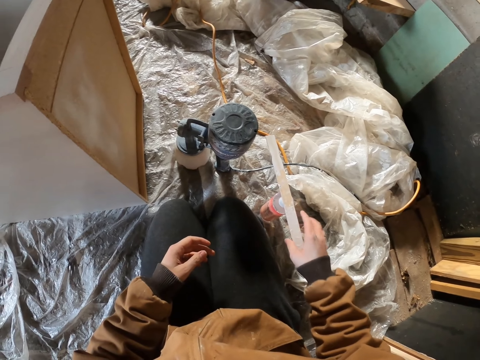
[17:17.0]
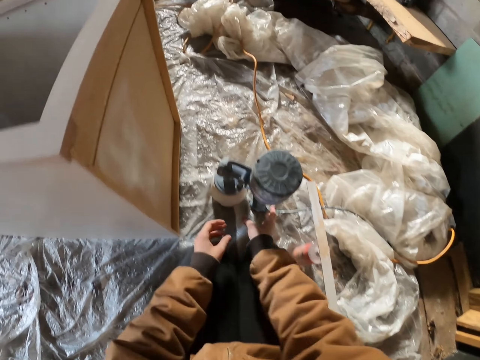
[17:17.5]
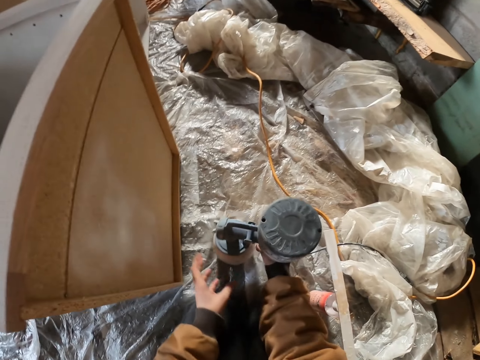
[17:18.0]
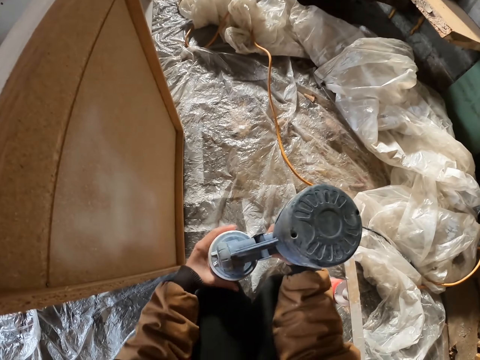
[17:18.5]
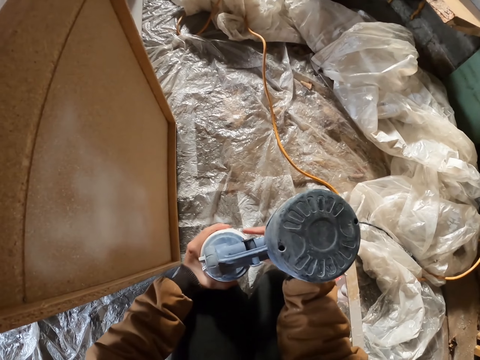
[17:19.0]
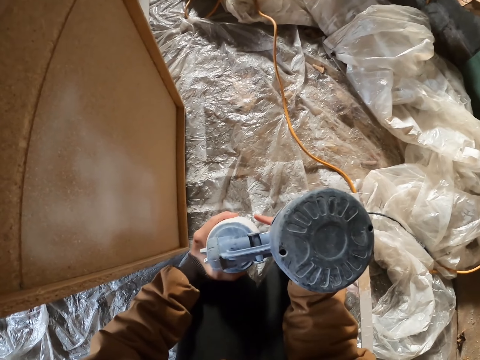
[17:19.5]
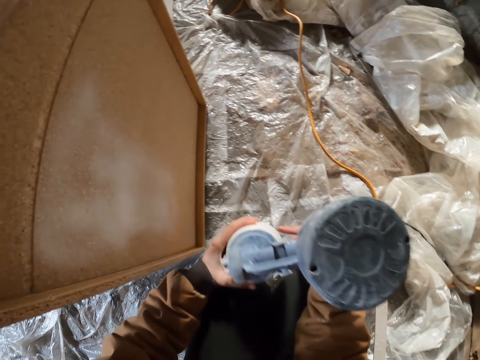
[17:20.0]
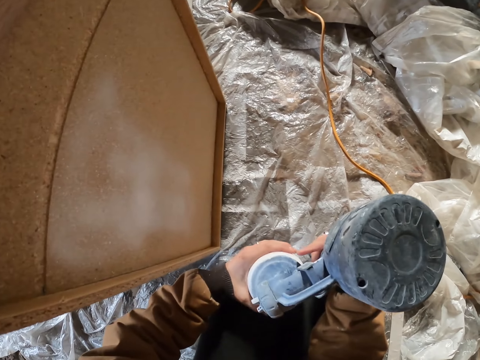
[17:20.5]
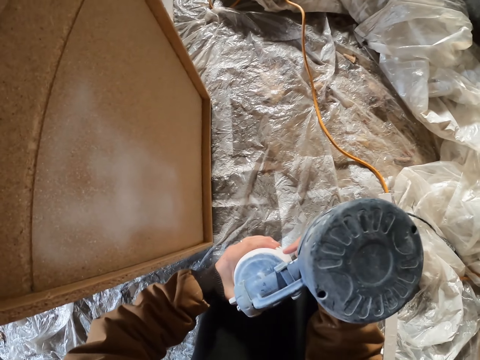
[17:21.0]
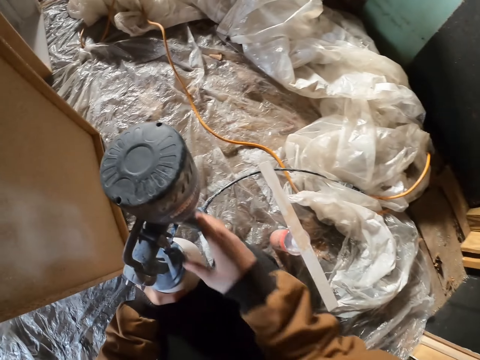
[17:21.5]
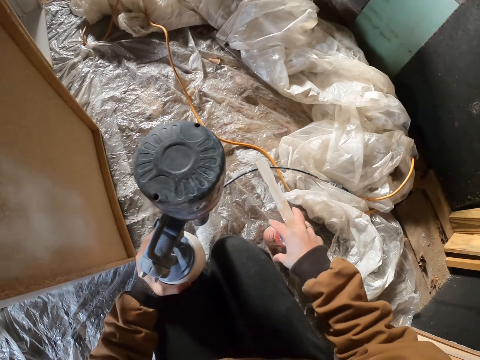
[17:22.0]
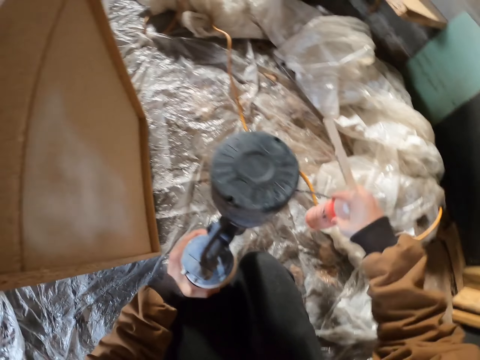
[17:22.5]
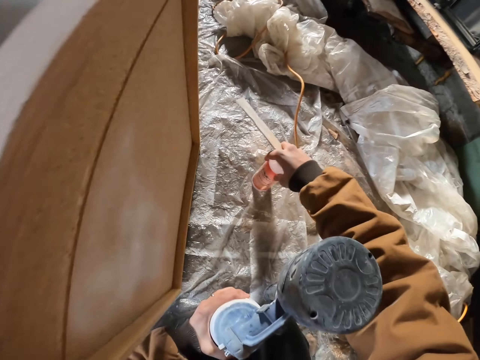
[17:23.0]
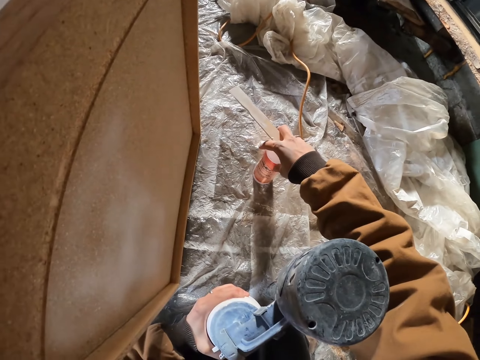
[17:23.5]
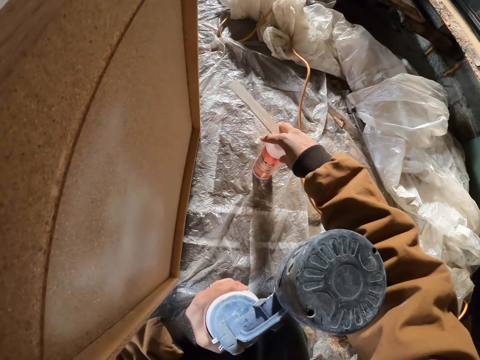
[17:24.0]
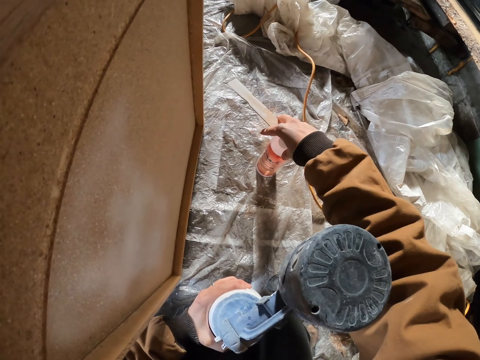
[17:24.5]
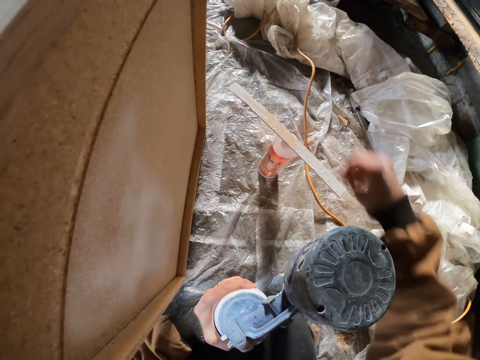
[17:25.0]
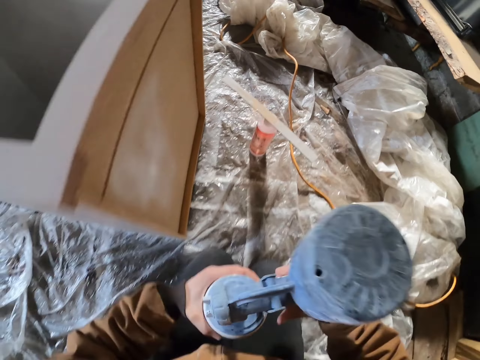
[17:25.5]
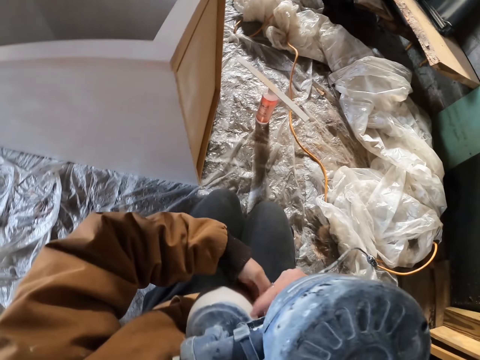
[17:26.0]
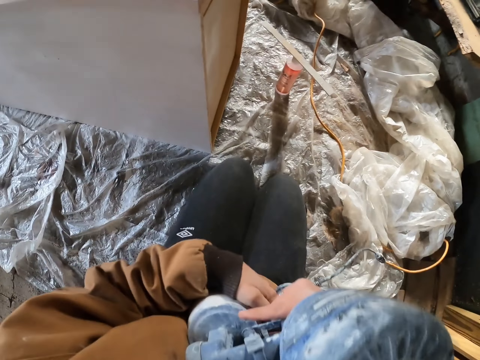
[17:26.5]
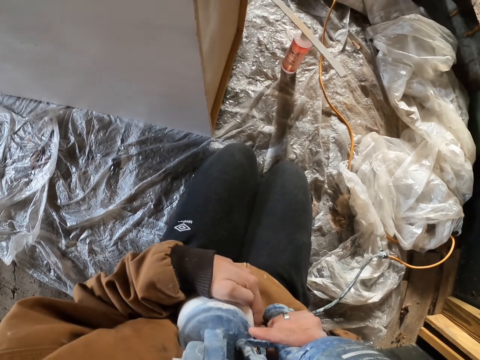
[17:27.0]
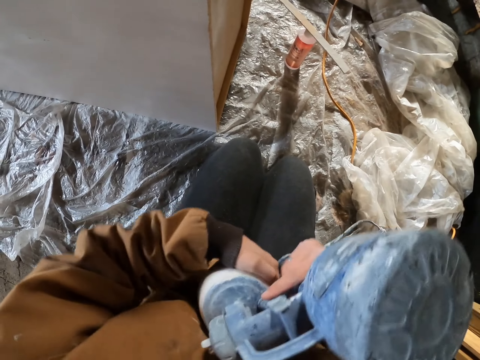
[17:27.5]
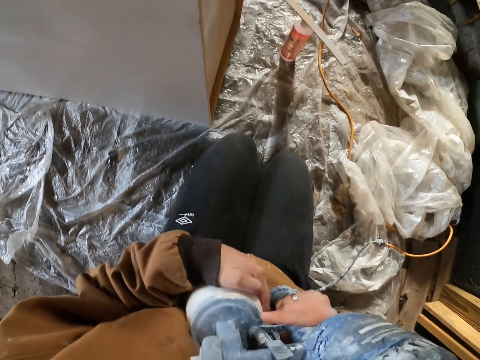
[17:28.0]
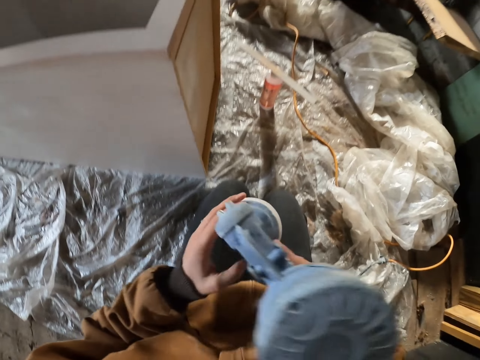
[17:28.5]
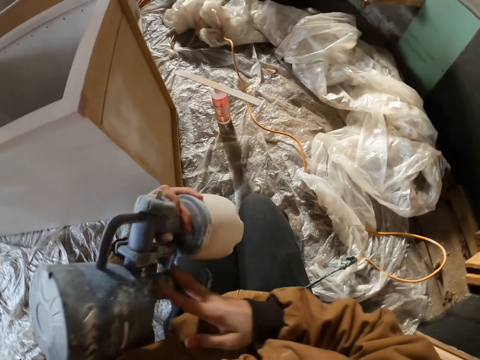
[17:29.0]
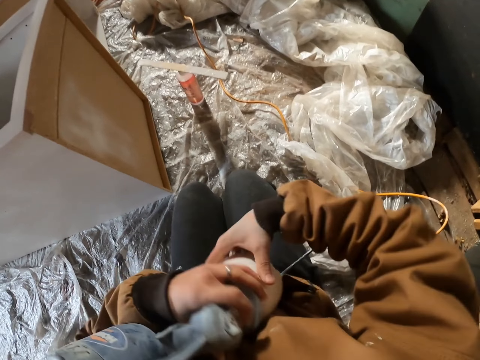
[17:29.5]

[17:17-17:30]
The camera wearer drops the piece of wood. They pick up the paint sprayer with the right hand. They hold something with both hands. They pick up the container with the right hand. They drop the container. They hold the paint sprayer. They open something with the left hand.

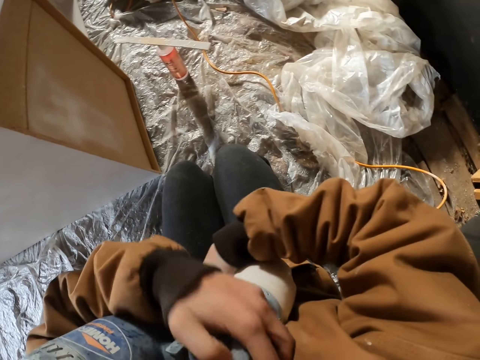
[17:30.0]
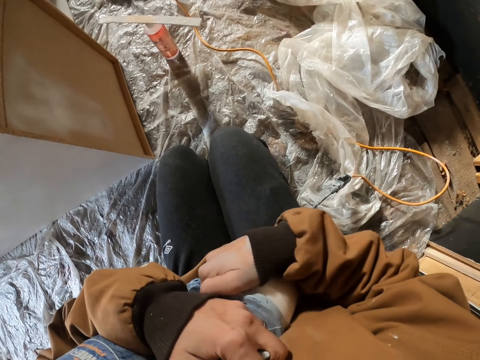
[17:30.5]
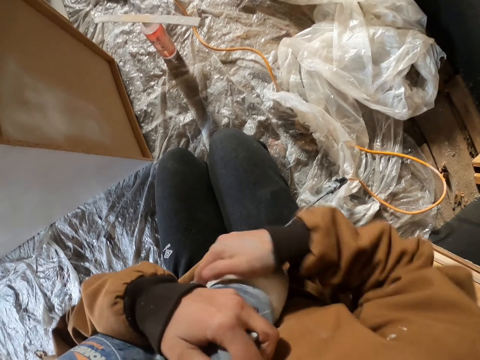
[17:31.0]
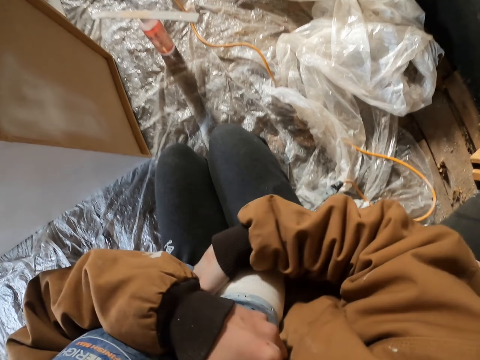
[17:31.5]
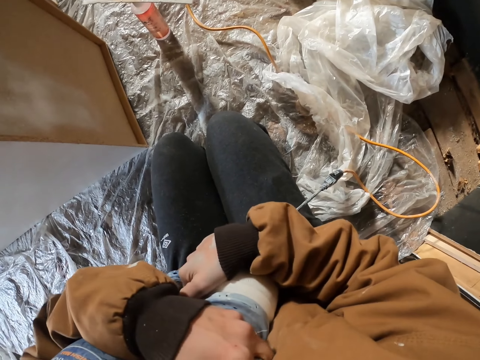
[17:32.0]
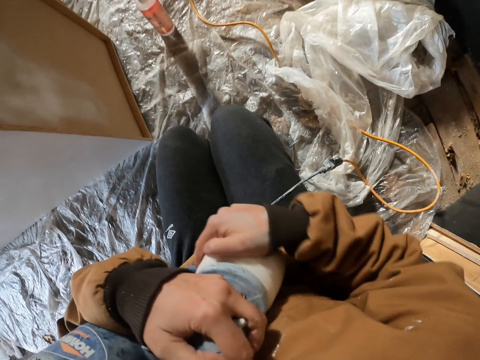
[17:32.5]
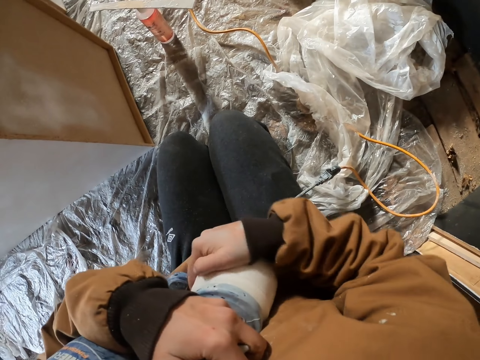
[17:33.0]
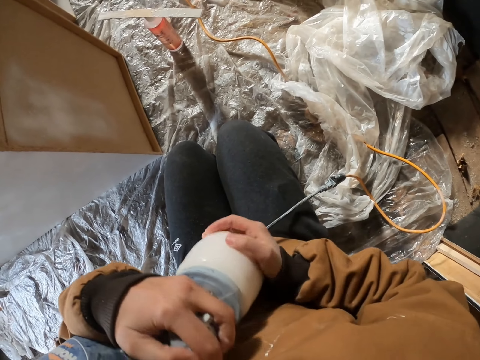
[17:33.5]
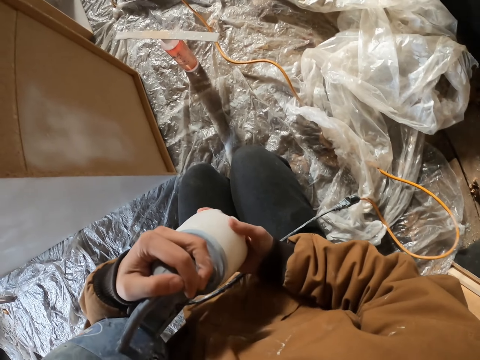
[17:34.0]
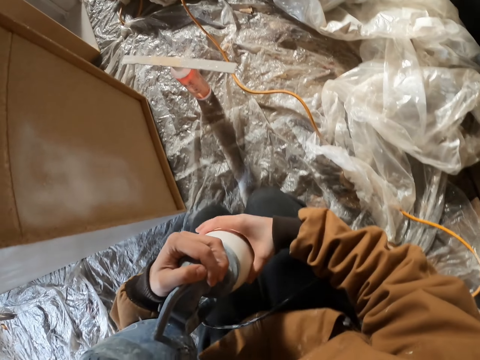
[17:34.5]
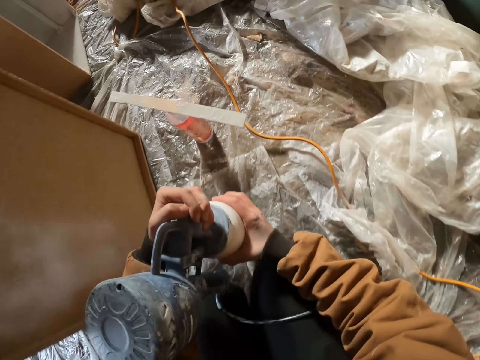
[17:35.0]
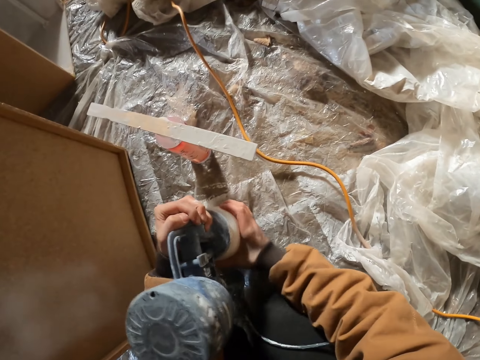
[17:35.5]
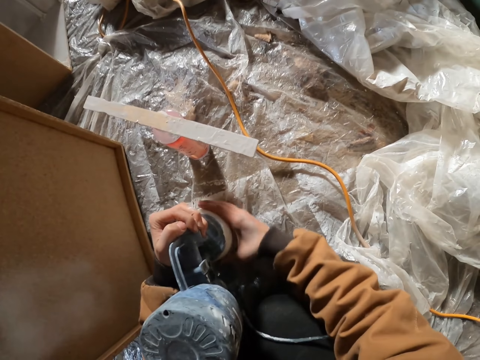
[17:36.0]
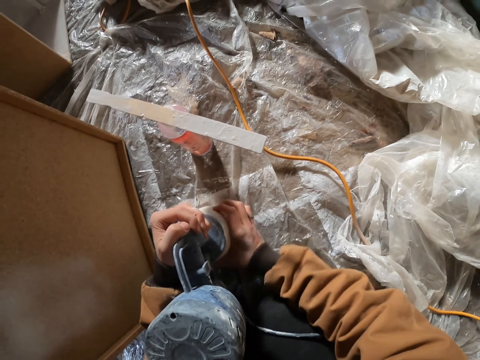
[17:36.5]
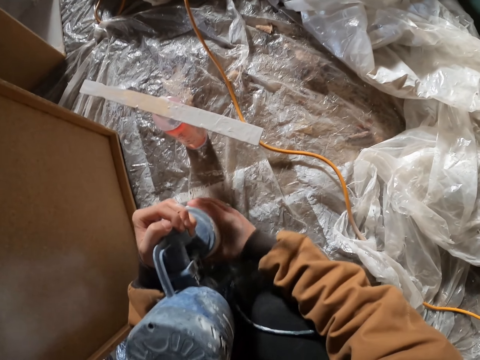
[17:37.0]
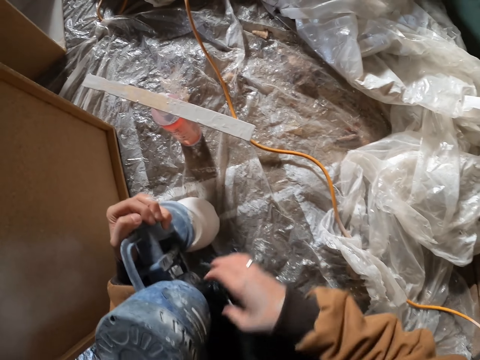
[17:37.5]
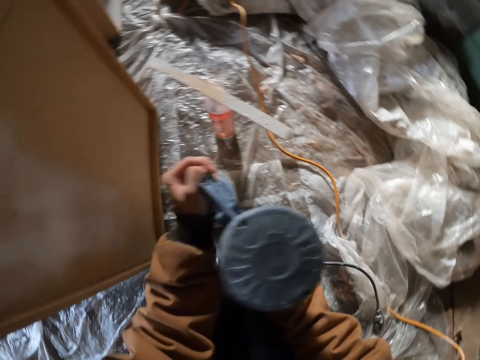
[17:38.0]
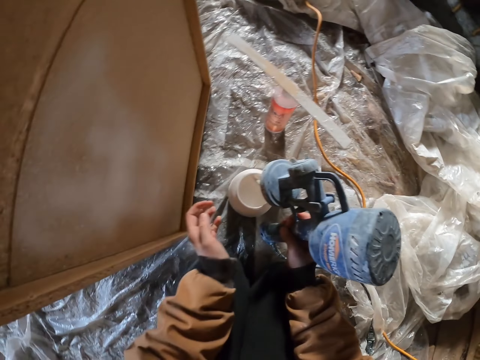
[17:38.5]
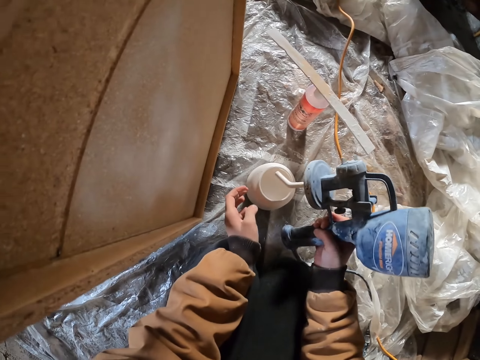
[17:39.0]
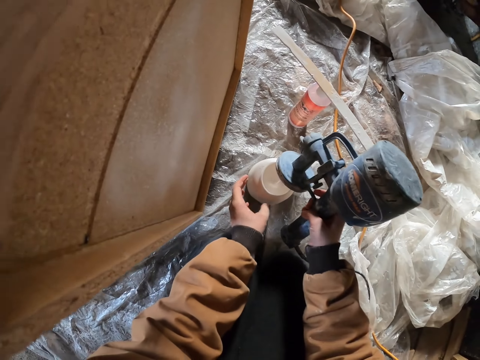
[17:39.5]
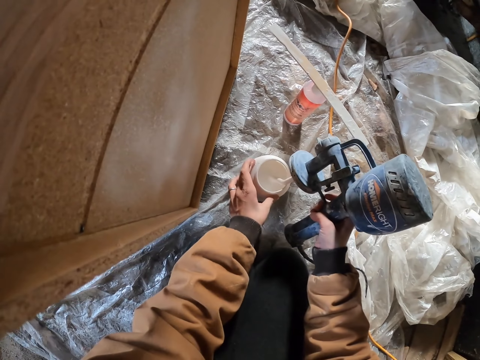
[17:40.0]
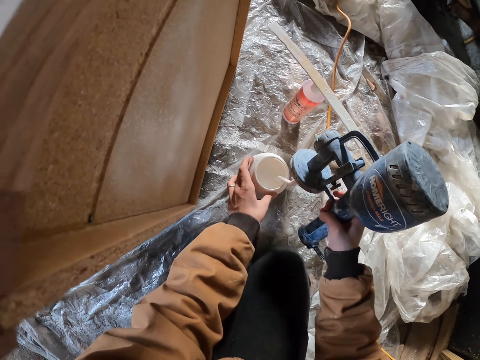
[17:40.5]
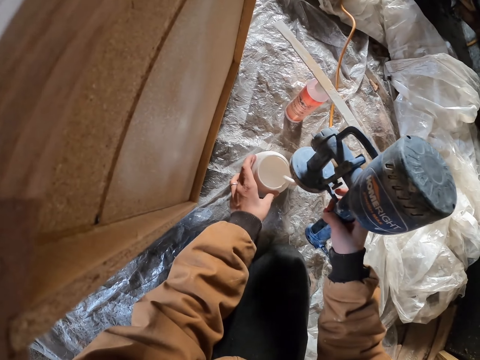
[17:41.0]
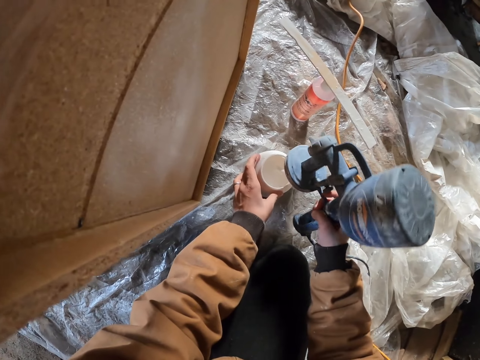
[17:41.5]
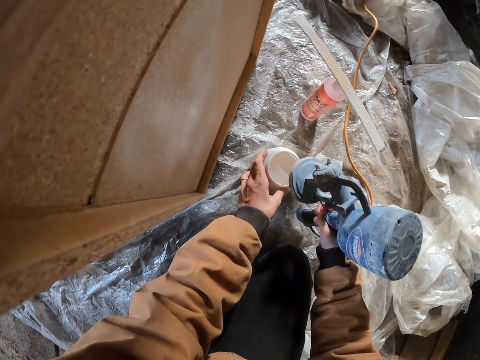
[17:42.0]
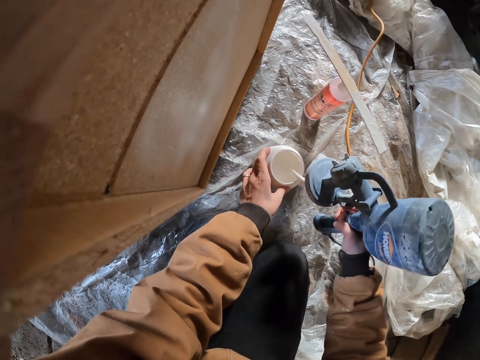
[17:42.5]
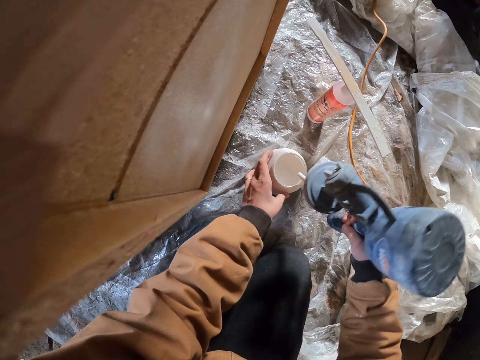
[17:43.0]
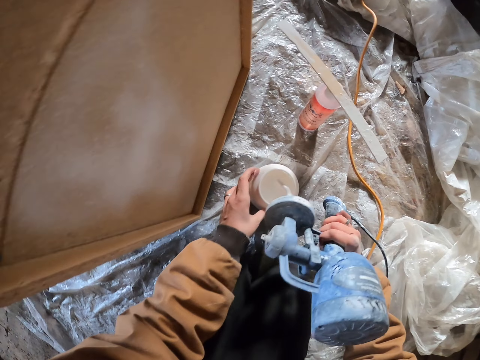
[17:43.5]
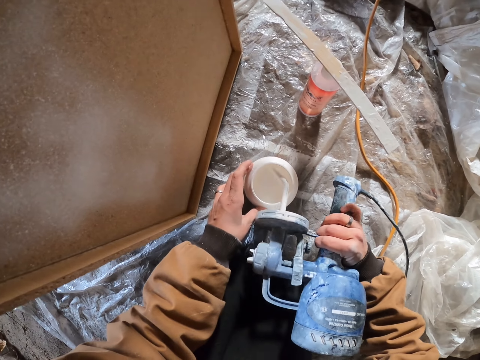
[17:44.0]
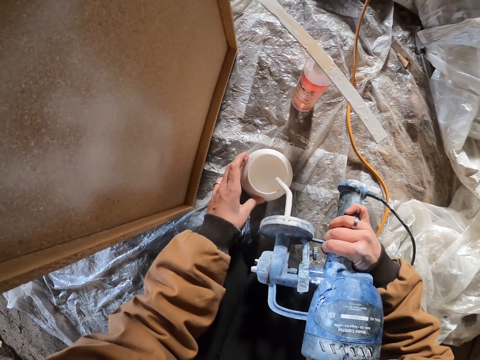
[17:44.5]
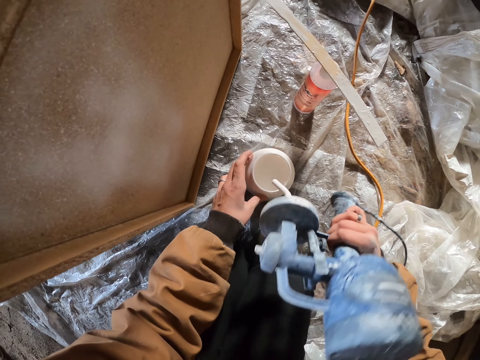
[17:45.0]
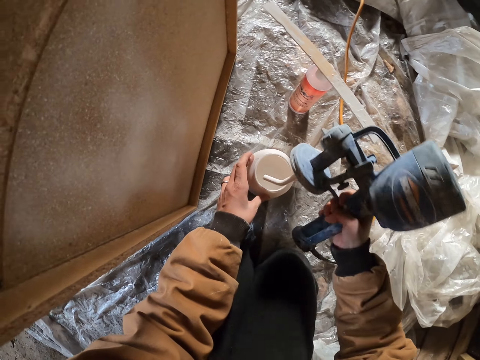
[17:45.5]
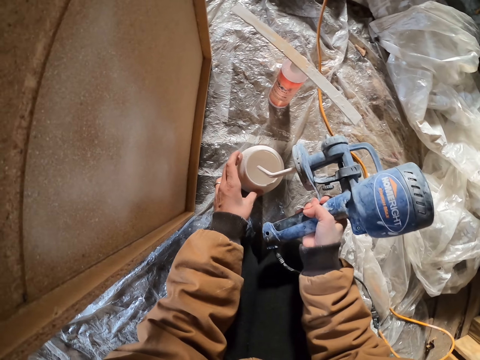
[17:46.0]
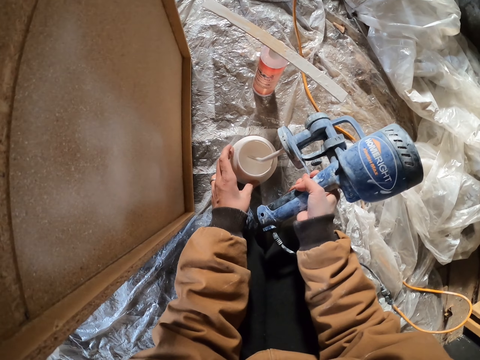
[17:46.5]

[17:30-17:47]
The camera wearer opens something with the right hand. They turn a paint pot, and remove the paint pot. They place something on the ground. They hold something with the right hand. They lift a holder. They remove something from the container.
